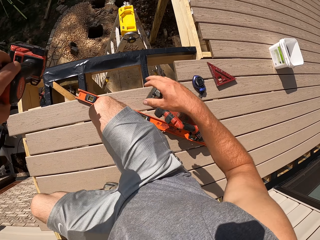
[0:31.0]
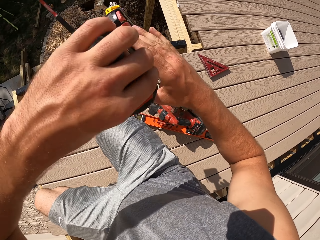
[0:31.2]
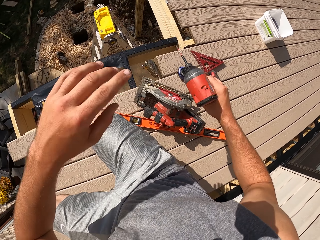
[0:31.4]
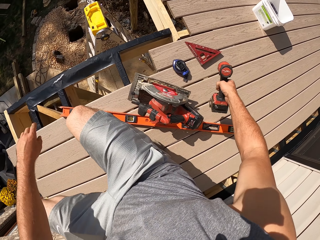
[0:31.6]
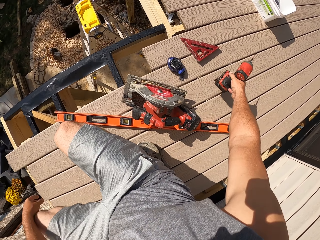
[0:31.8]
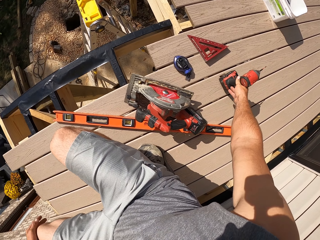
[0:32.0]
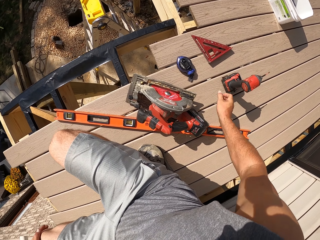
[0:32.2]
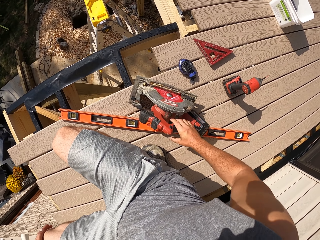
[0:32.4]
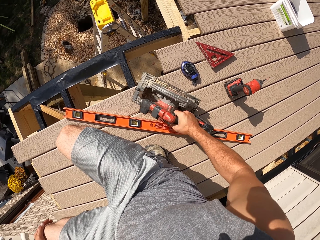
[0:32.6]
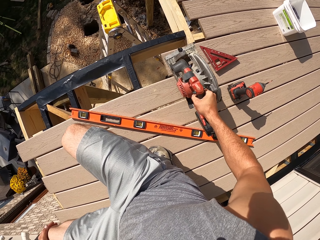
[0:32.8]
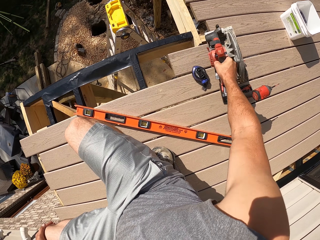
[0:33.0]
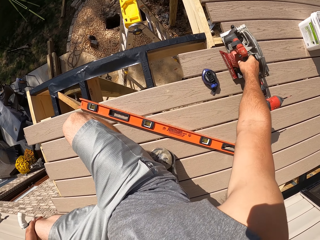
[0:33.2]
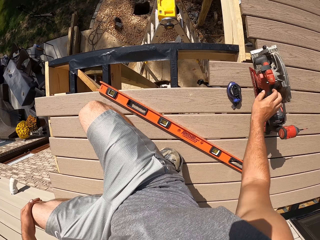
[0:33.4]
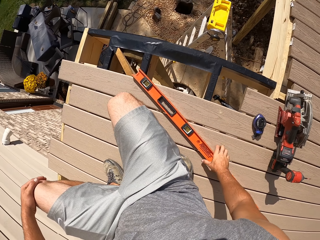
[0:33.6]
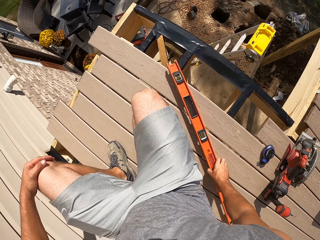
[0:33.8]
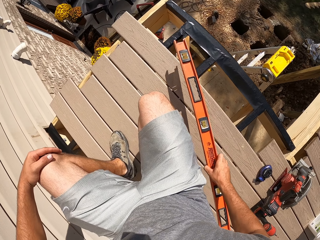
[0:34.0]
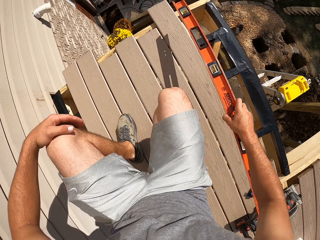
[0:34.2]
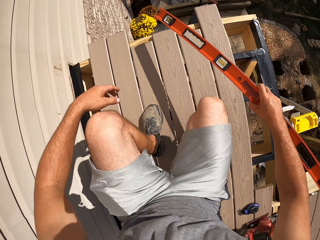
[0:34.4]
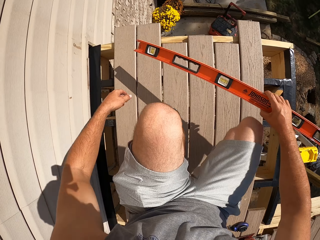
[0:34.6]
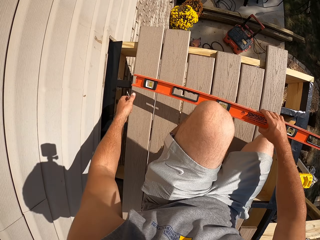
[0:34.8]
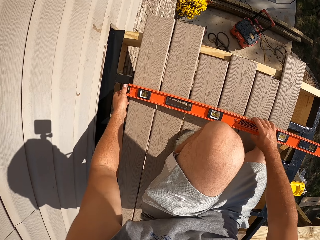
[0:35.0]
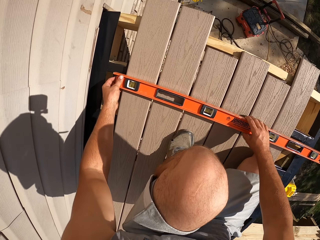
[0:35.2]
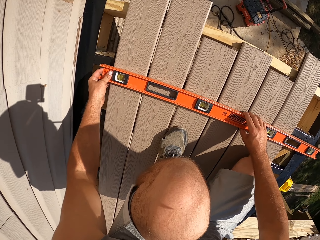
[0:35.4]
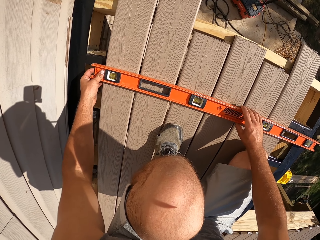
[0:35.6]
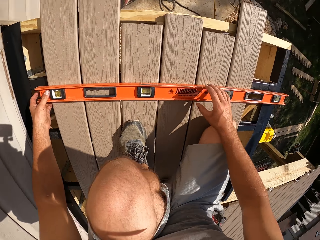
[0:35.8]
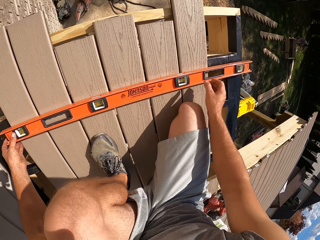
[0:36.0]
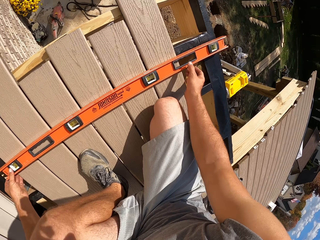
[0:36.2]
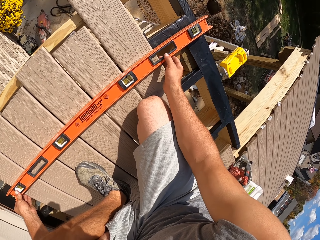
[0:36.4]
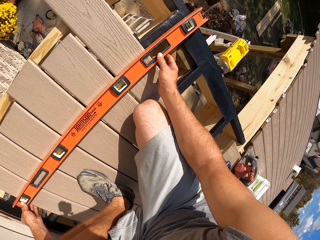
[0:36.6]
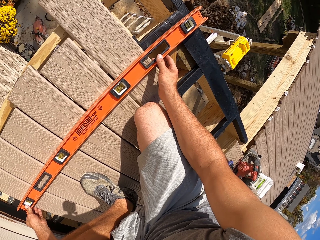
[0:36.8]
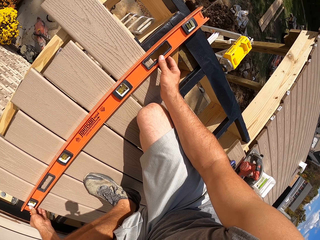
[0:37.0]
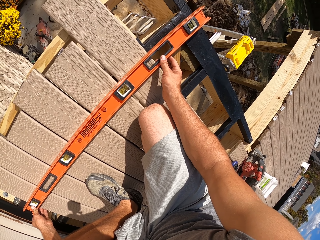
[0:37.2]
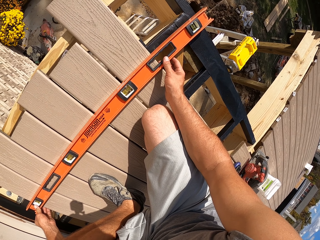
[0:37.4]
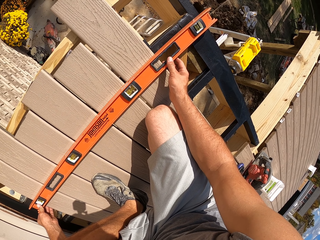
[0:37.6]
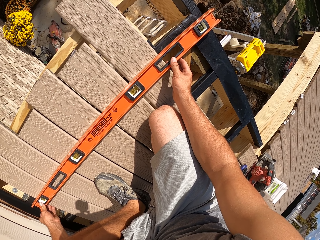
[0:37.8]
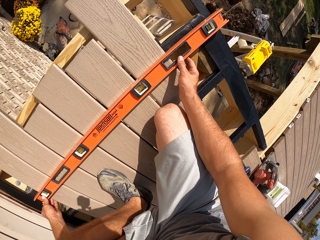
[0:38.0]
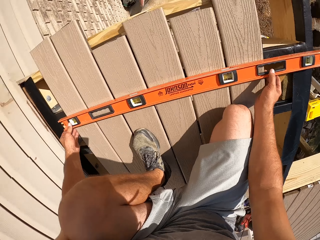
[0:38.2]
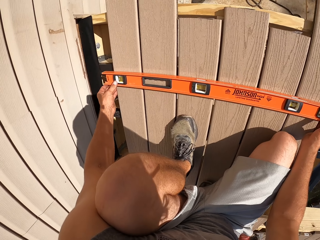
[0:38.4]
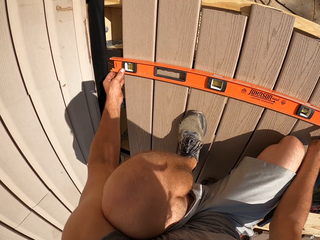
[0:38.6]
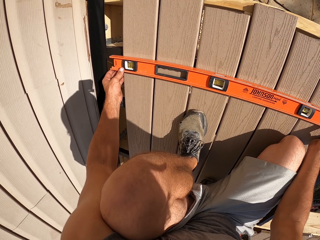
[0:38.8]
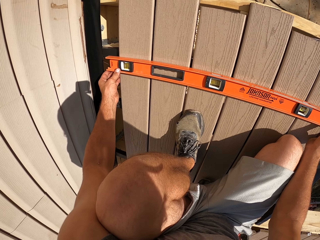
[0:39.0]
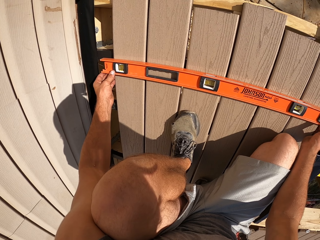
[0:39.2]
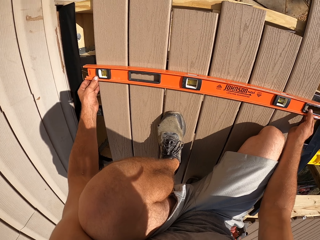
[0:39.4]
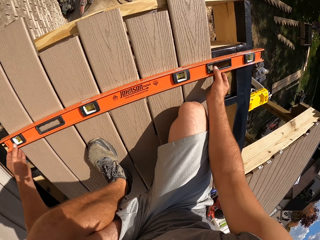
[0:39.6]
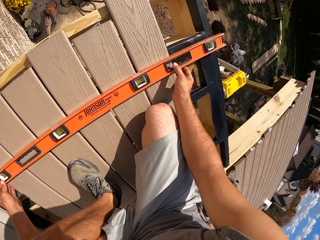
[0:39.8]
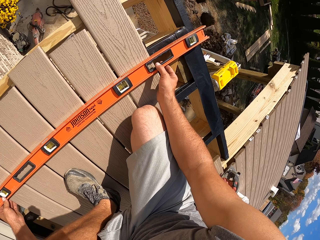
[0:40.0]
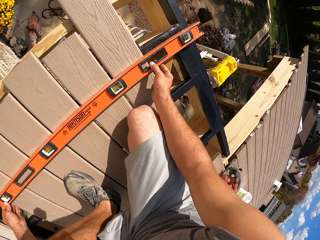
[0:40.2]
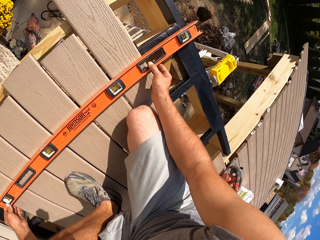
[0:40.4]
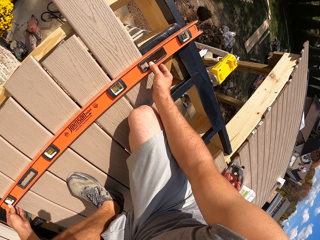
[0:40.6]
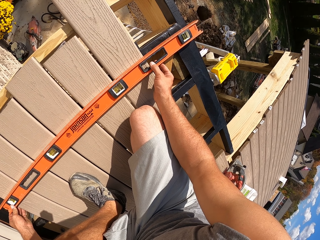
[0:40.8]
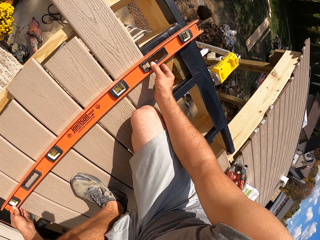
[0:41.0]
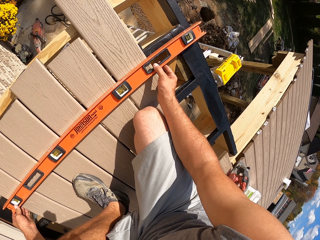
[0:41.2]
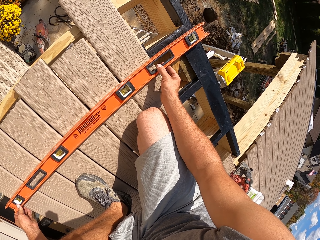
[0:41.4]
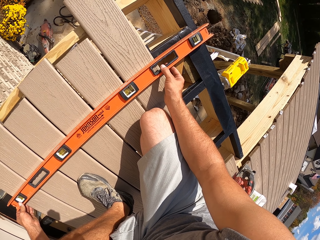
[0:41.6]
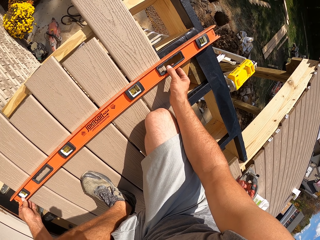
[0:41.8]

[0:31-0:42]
The camera wearer picks up the drilling machine on top of the timber. They drop a tool. They put the drilling machine on top of the timber on the other side. They touch the power saw. They move something. They pick up the ruler on top of the timber. They measure the timber with the ruler. They place it straight. They look at something in each side.

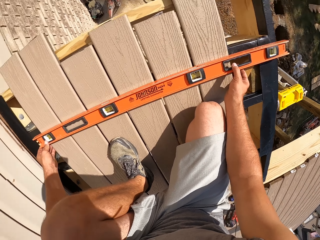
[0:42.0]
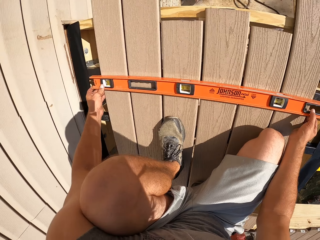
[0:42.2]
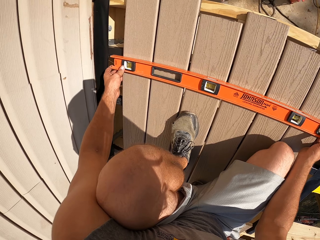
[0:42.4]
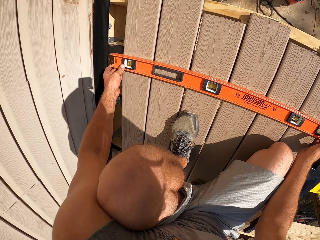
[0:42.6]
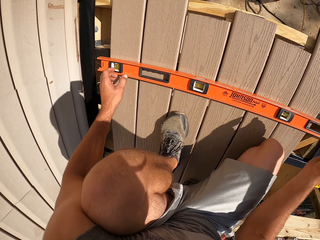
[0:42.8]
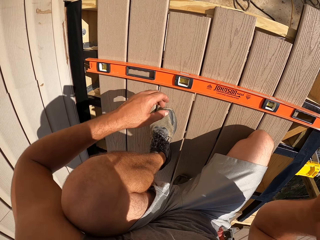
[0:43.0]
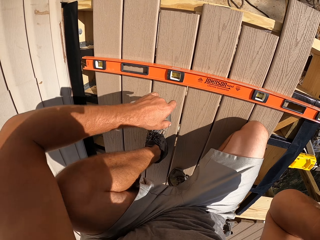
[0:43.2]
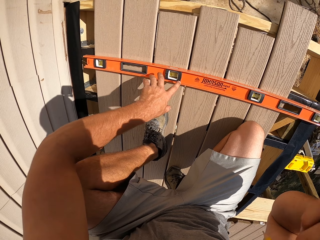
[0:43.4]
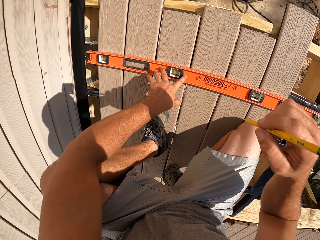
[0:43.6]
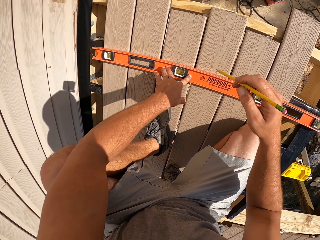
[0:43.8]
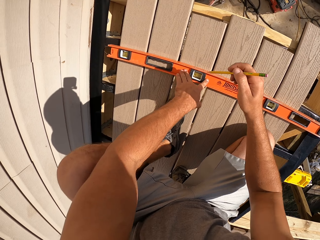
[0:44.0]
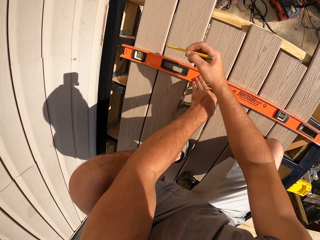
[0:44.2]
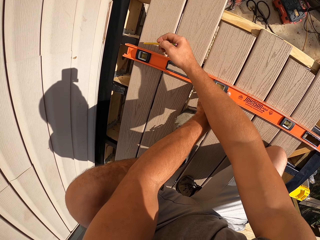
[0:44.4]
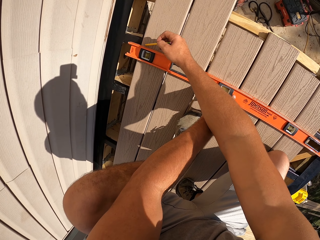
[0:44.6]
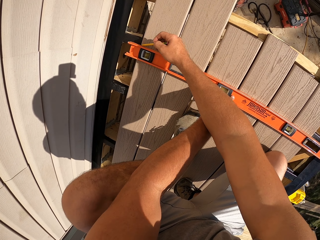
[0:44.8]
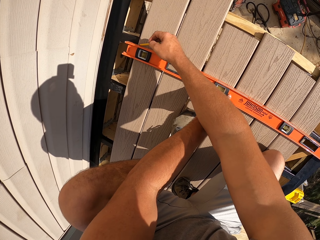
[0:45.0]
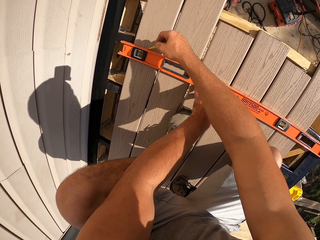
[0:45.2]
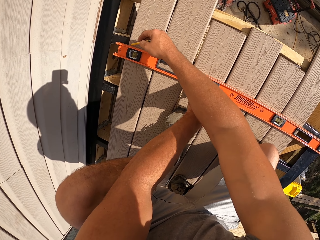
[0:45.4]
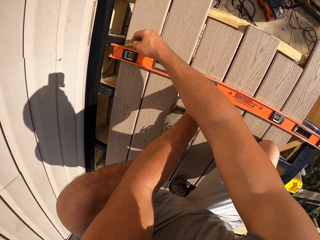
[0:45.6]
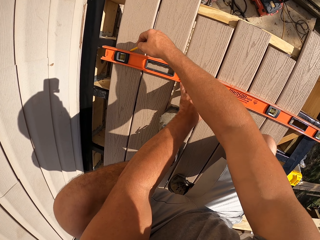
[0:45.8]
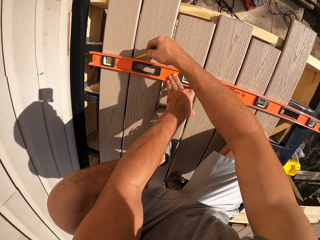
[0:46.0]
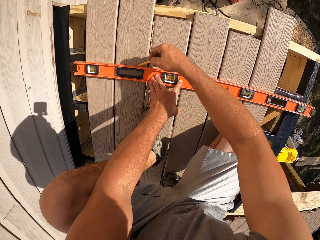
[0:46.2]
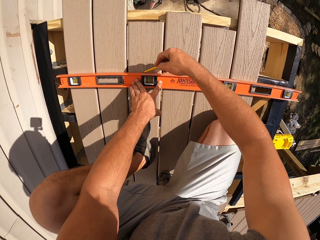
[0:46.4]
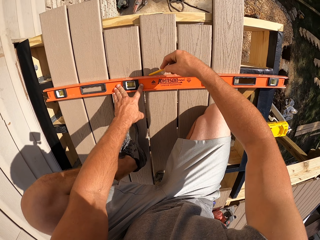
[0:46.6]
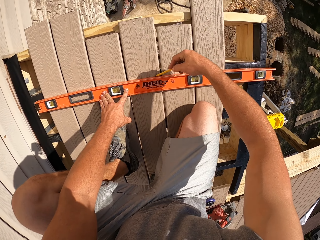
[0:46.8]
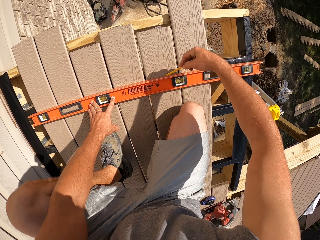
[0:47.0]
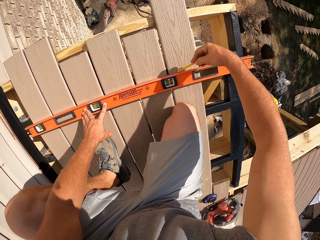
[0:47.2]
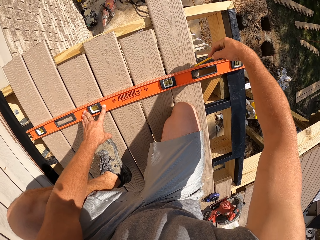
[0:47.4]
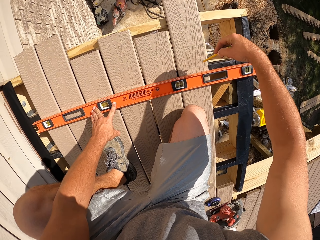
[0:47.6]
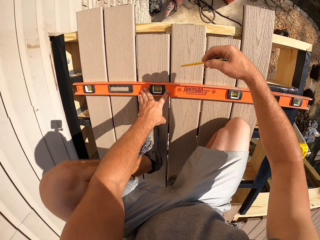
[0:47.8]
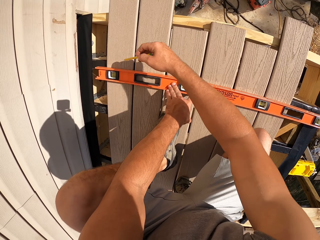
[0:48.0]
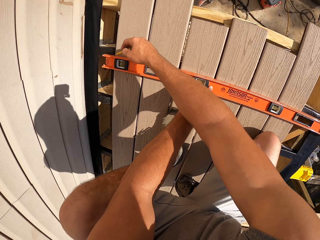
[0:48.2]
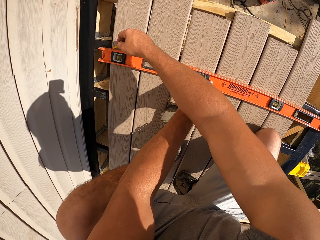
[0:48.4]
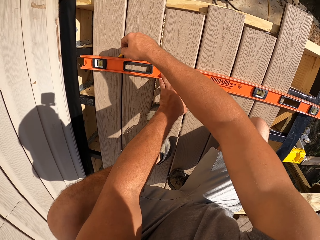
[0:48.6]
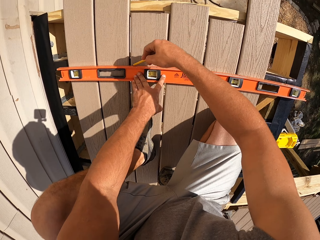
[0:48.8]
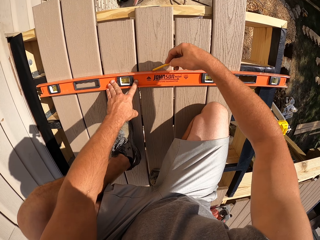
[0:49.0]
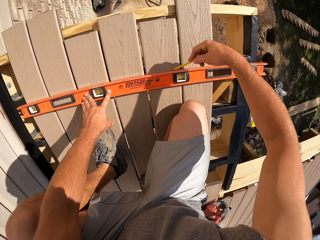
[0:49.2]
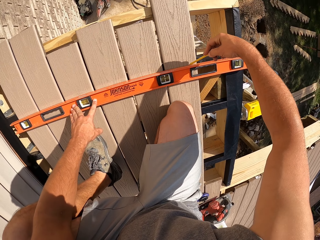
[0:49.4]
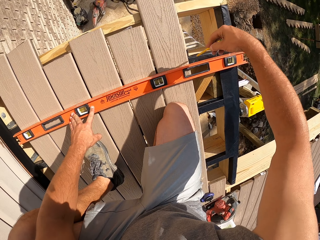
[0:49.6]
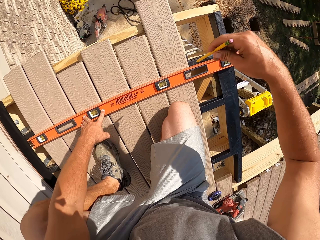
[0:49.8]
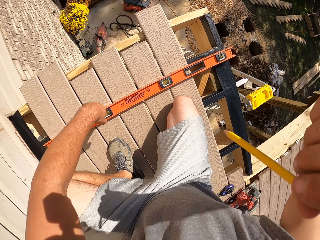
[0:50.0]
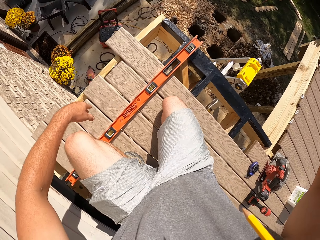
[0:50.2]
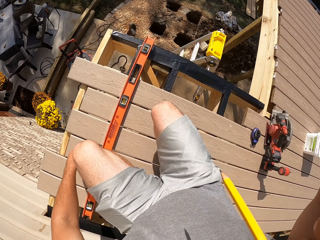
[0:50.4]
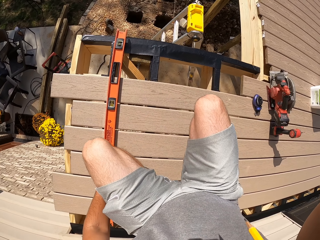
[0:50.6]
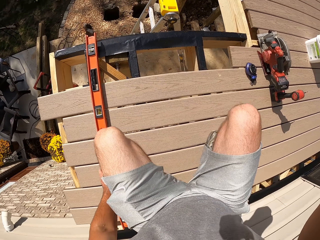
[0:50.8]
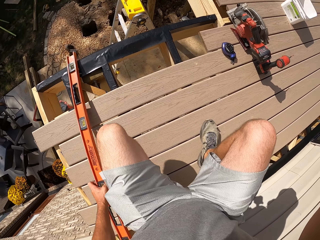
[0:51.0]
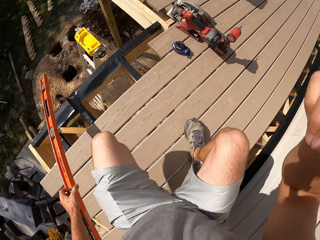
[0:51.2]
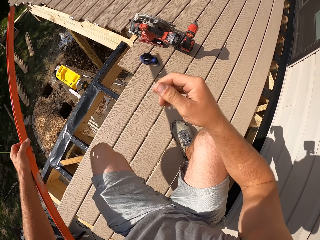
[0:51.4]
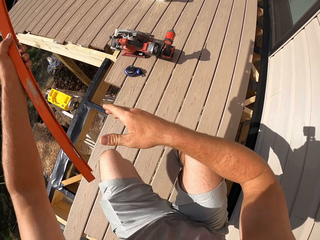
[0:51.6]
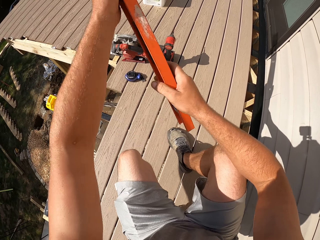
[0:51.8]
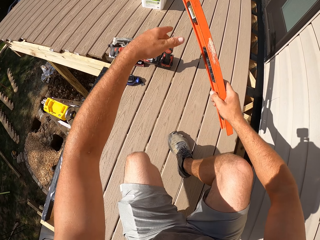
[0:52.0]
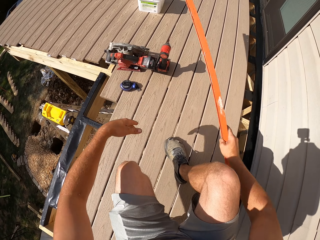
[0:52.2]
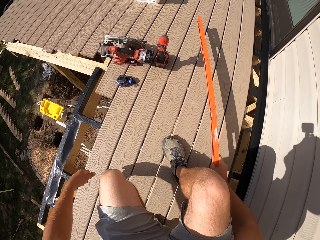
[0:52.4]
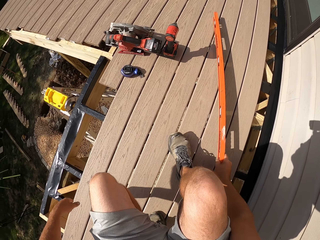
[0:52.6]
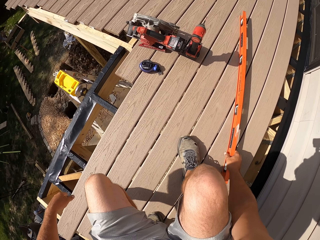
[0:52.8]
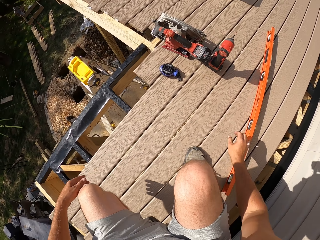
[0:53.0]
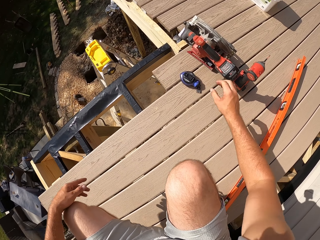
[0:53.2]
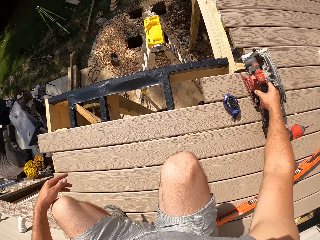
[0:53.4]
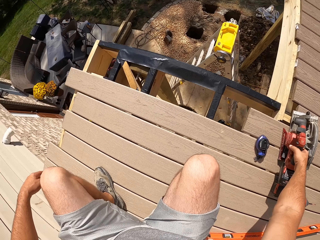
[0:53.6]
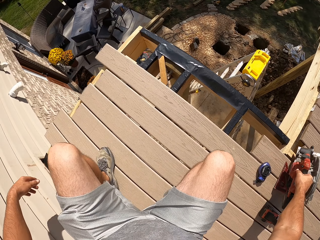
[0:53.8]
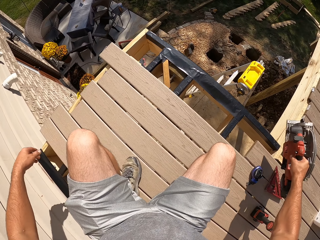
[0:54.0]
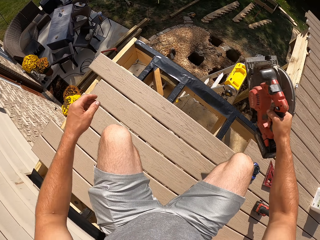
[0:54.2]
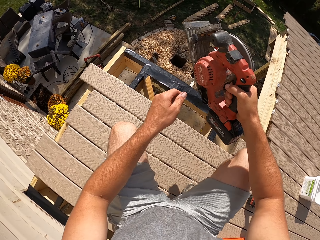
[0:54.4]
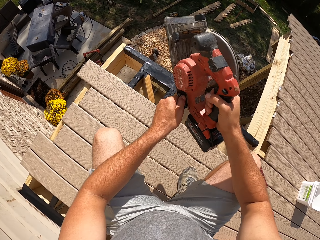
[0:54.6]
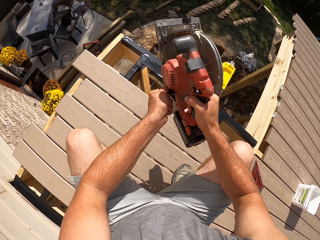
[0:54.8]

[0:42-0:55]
The camera wearer holds a pen. He draws the measurements on the ruler. He draws a straight line. He puts the pencil in his mouth. He turns to the other side. He picks up the ruler on top of the timber. He exchanges something from the left hand to the right hand. He puts the ruler on the timber. He picks up the power saw.
